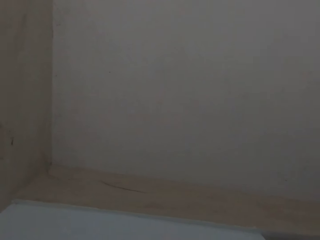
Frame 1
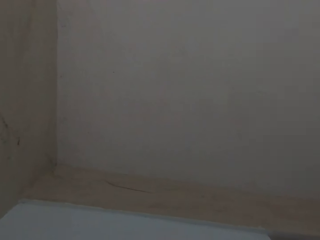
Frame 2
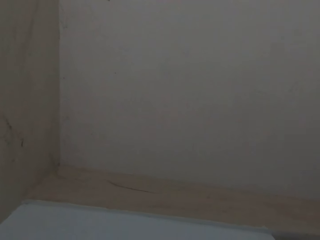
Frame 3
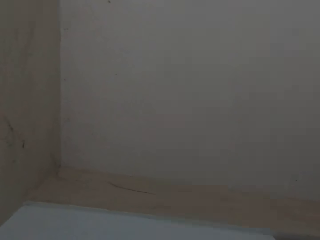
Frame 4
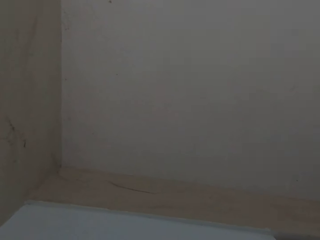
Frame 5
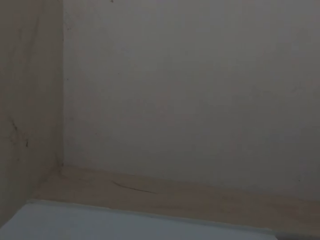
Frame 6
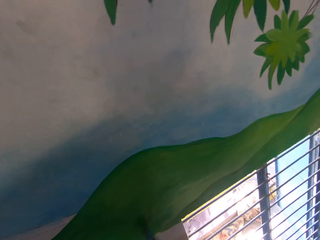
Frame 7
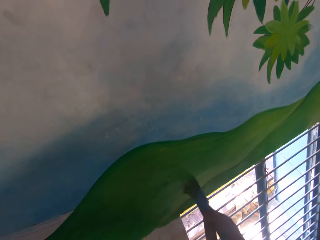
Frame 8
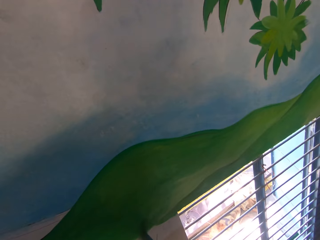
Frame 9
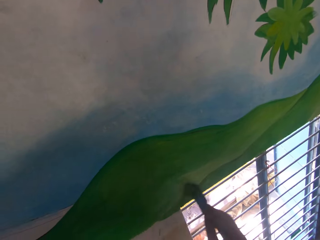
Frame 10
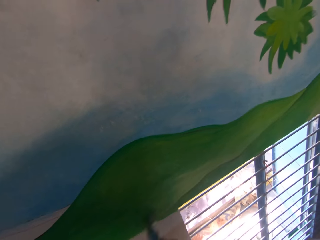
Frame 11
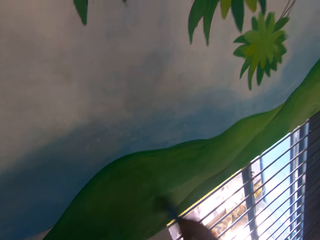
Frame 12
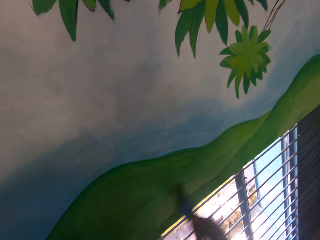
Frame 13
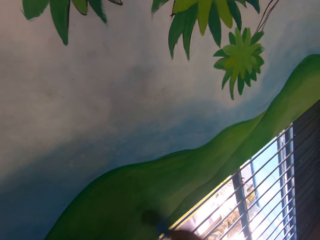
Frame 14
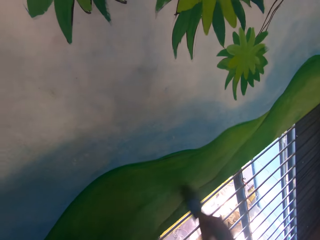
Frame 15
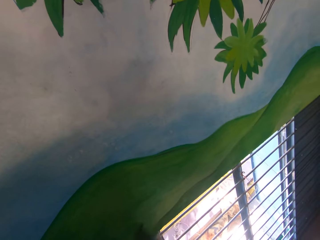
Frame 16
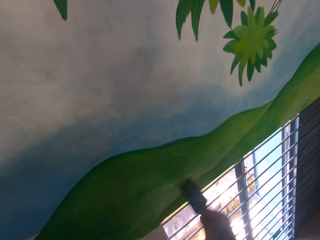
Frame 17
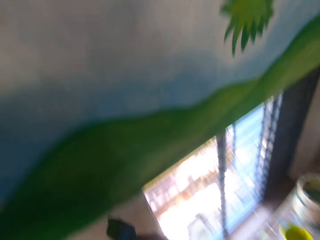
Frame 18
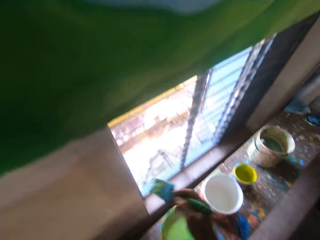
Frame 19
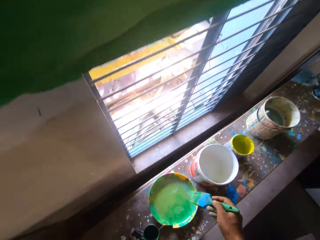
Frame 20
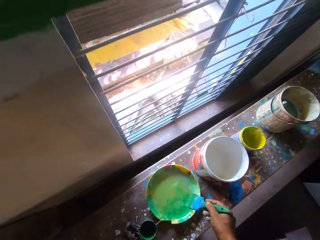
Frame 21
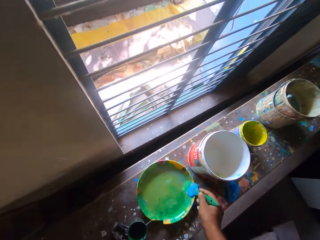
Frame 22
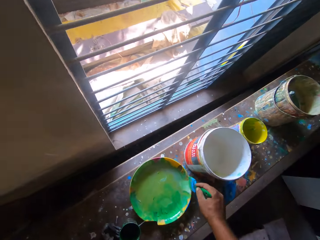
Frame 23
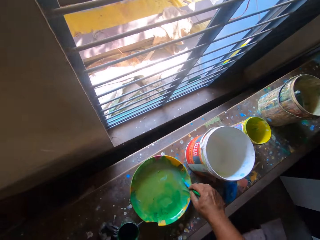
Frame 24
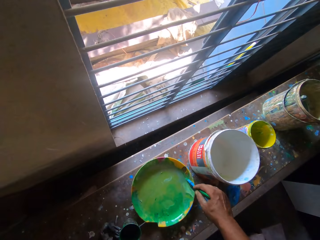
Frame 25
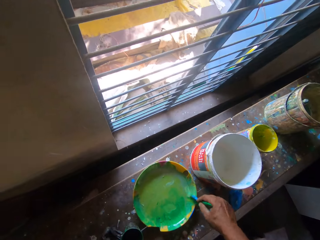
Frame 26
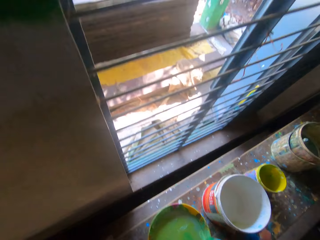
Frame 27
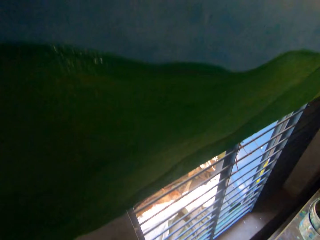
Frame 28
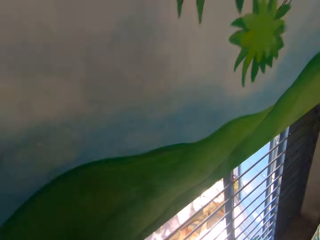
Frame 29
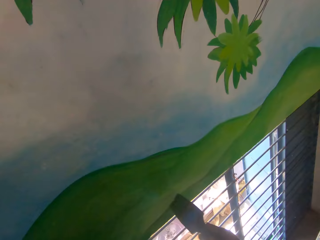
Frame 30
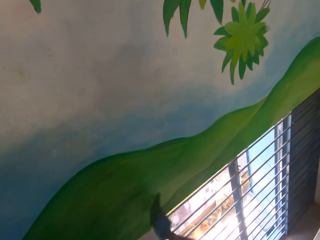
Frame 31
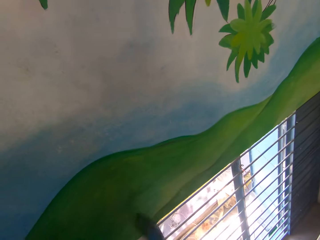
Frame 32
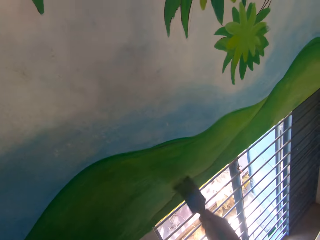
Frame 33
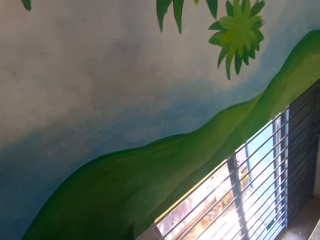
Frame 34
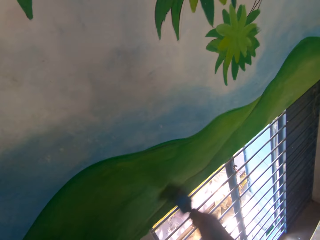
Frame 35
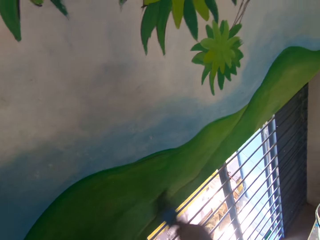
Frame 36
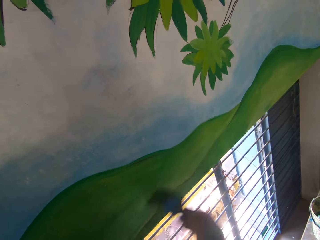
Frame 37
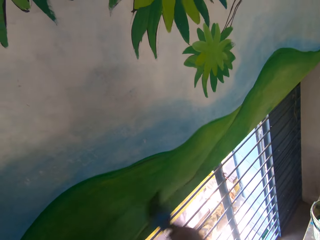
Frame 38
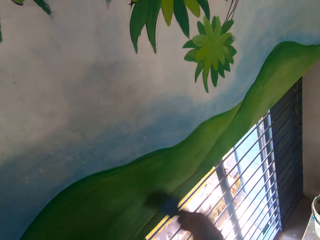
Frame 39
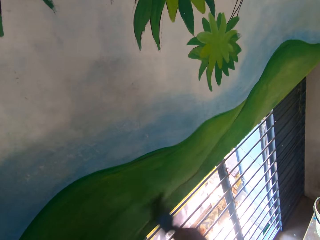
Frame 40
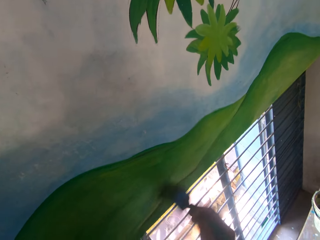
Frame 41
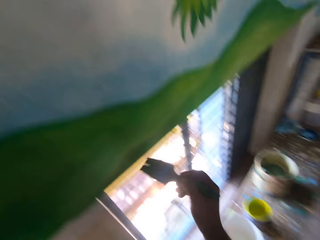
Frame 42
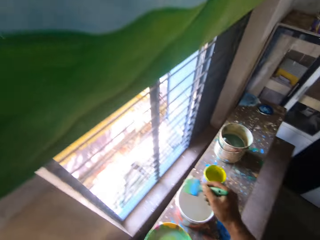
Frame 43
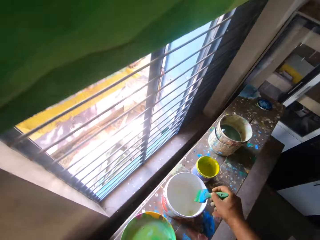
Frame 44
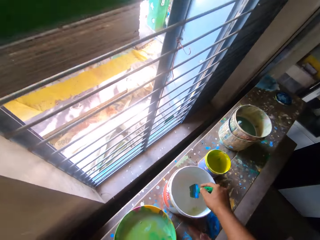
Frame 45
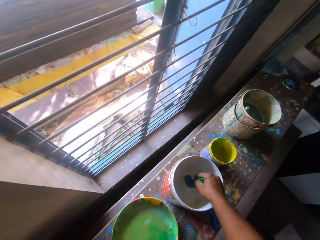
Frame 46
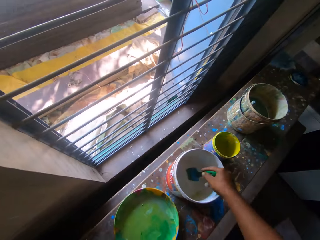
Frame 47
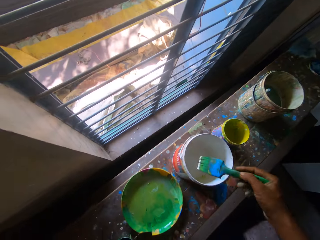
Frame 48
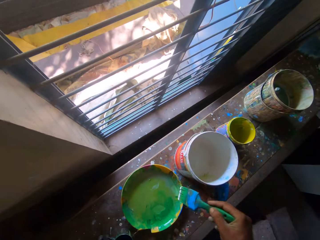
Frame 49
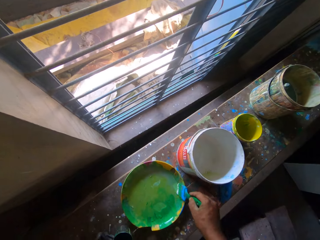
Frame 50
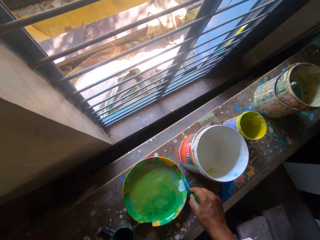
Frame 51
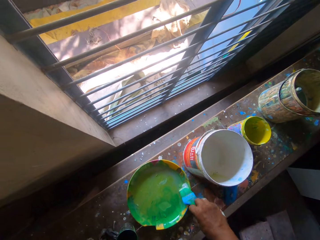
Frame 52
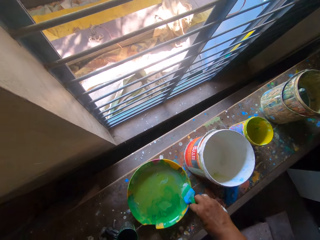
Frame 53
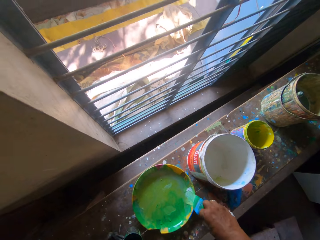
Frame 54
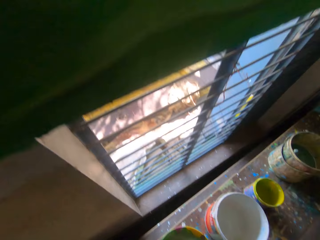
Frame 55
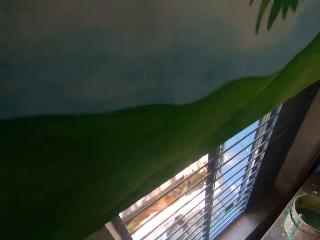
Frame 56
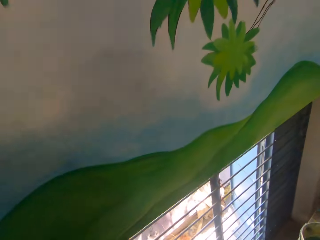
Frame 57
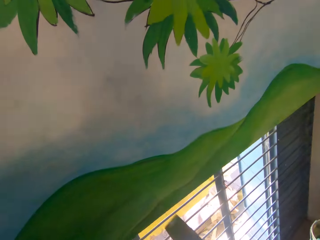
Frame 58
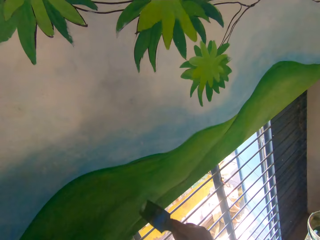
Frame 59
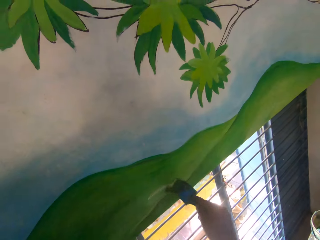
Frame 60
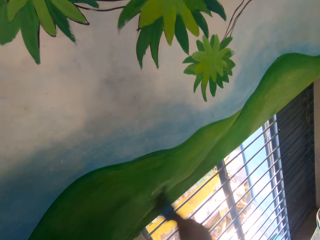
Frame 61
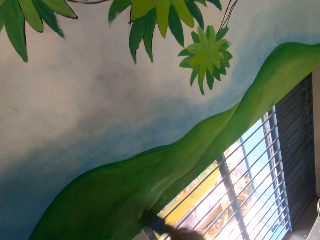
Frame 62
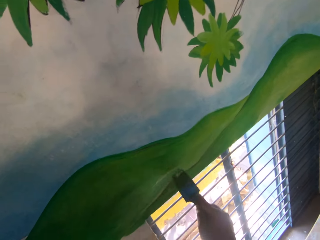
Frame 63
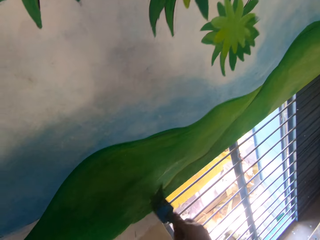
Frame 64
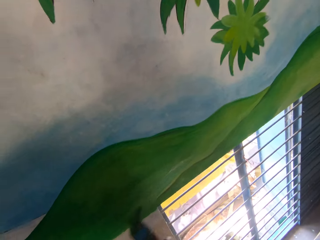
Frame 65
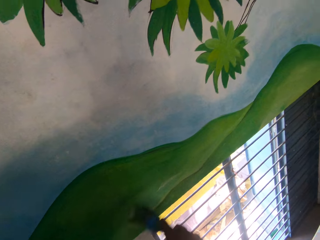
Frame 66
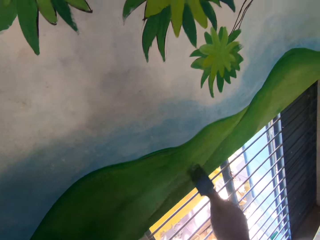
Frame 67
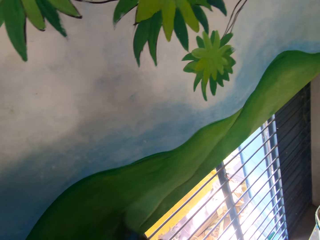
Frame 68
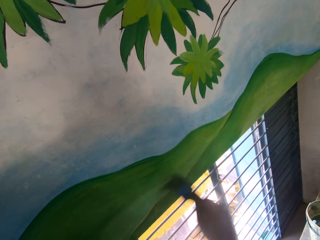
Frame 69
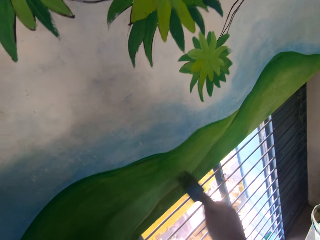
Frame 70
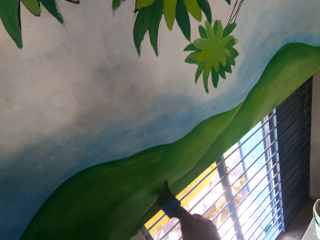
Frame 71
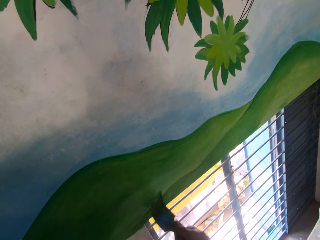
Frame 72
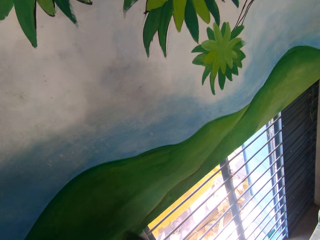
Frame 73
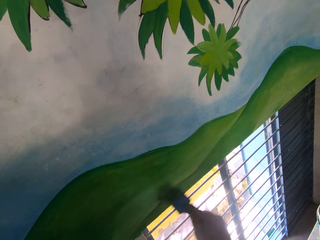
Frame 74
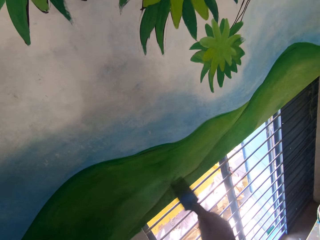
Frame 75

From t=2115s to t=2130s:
A man interacts with the camera wearer. The camera wearer paints the wall with a brush in his right hand. He slides the paint brush in his right hand against the side of a bowl of paint on a bench. He removes excess paint from the paint brush. He paints the wall with the paint brush in his right hand. He dips the paint brush in his right hand in the bowl of paint on the bench. He slides the paint brush in his right hand against the side of the bowl of paint on the bench. He removes excess paint from the paint brush. He paints the wall with the paint brush in his right hand.

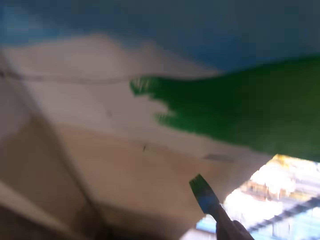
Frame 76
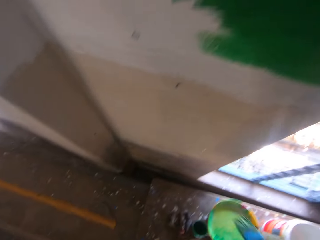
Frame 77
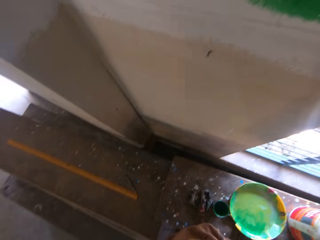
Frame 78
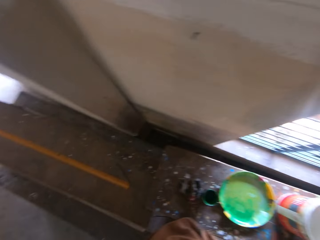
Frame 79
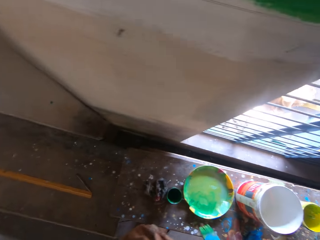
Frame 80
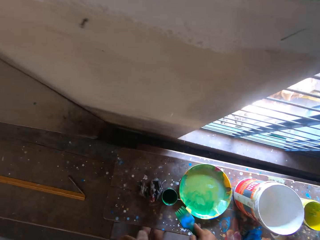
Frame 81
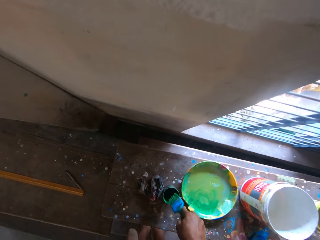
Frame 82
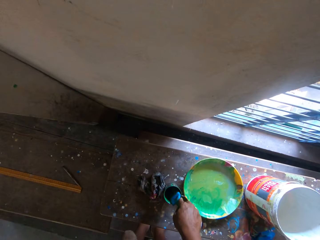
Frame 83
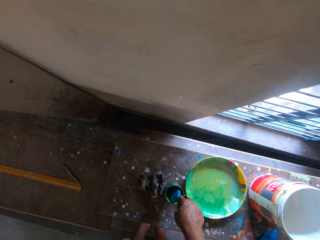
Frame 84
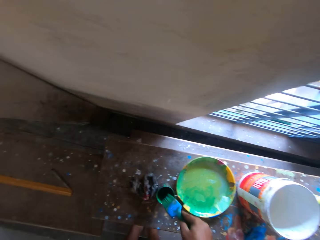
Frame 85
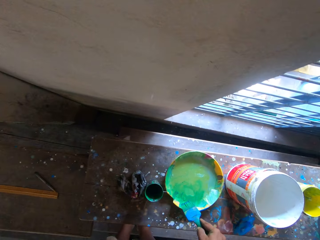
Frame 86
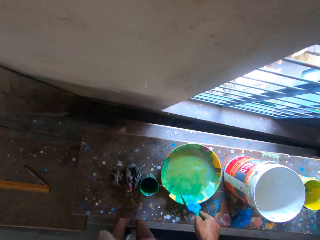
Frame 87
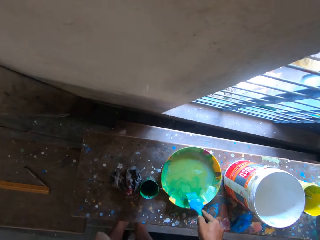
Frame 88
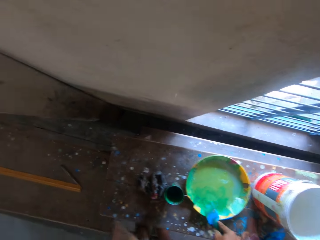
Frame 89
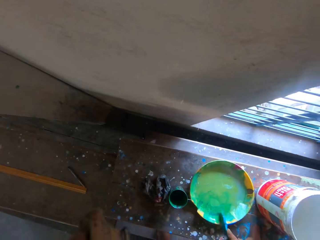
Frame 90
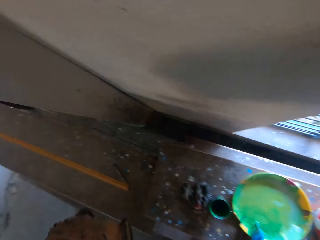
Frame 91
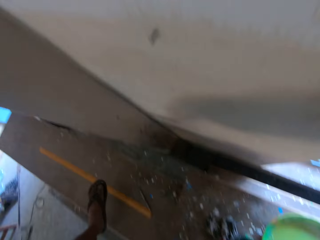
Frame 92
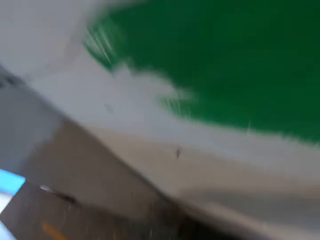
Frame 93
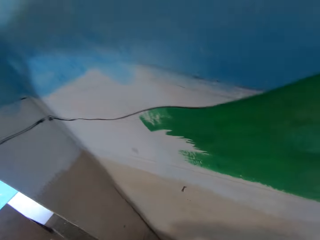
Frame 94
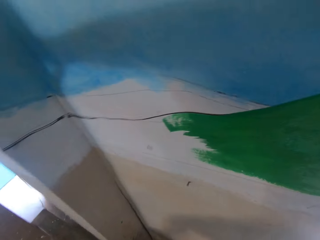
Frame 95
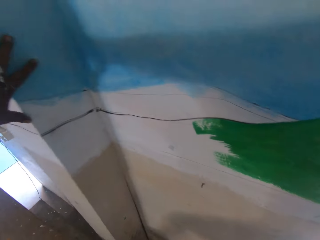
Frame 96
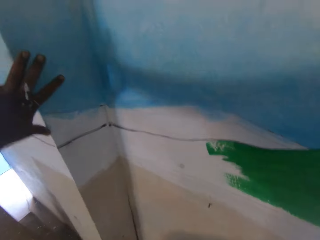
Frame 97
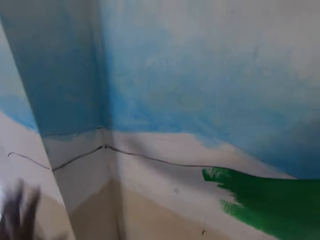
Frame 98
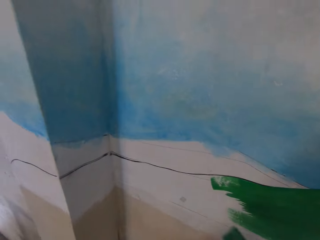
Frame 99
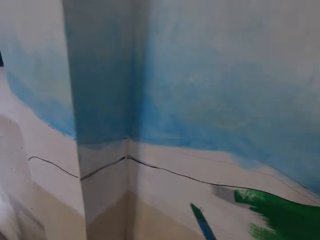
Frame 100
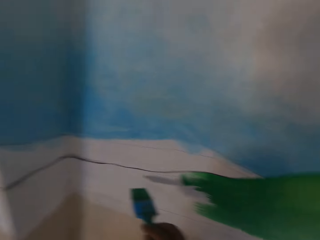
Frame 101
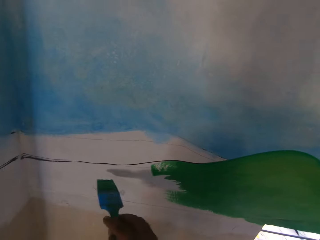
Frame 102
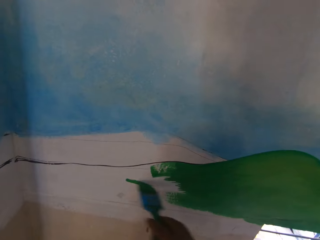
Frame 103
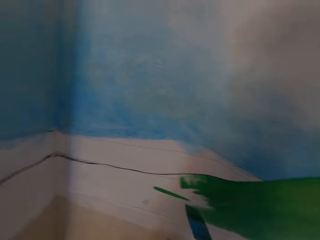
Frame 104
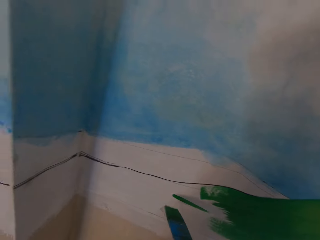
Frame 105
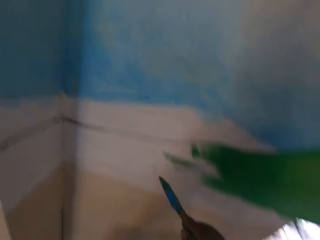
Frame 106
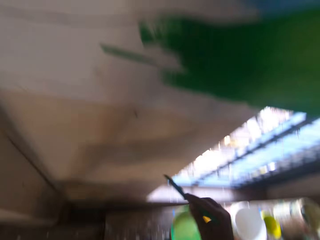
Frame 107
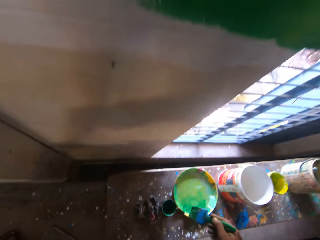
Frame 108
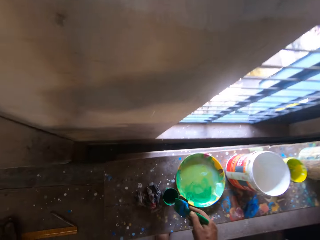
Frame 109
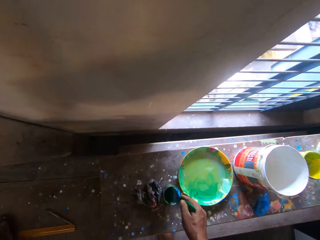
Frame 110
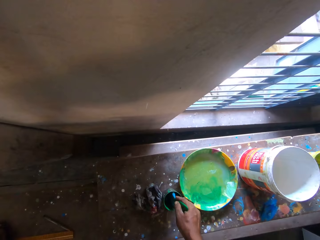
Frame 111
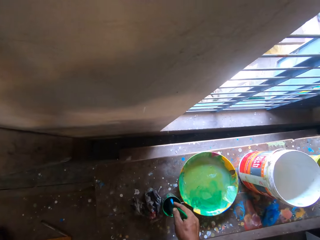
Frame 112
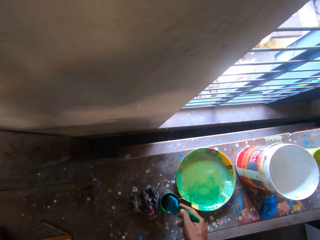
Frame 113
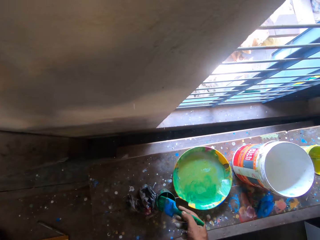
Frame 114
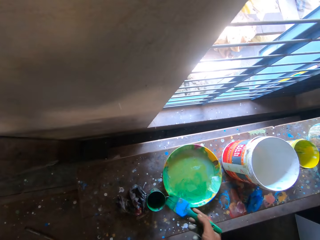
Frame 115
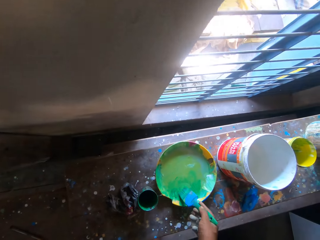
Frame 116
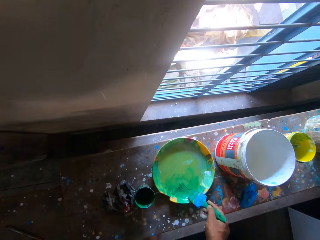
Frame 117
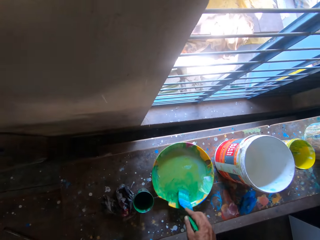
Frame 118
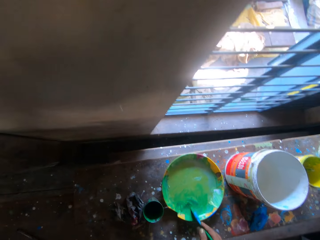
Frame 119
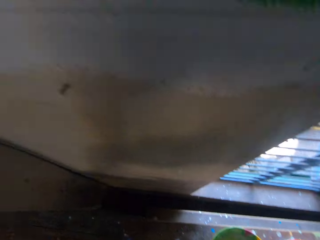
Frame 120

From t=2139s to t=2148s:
The camera wearer dips the paint brush in his right hand in a tin of paint on the bench. He slides the paint brush in his right hand against the side of the bowl of paint on the bench. He removes excess paint from the paint brush. He paints the wall with the paint brush in his right hand. He dips the paint brush in his right hand in the tin of paint on the bench. He slides the paint brush in his right hand against the side of the bowl of paint on the bench.
